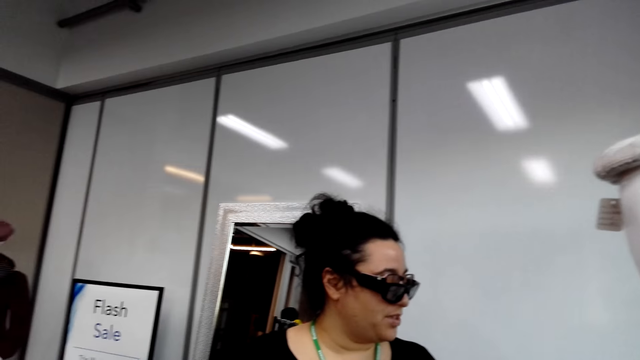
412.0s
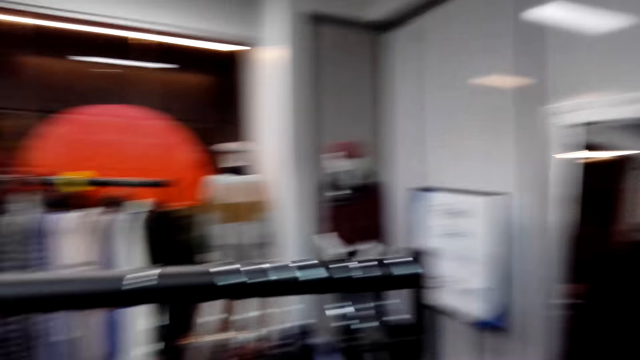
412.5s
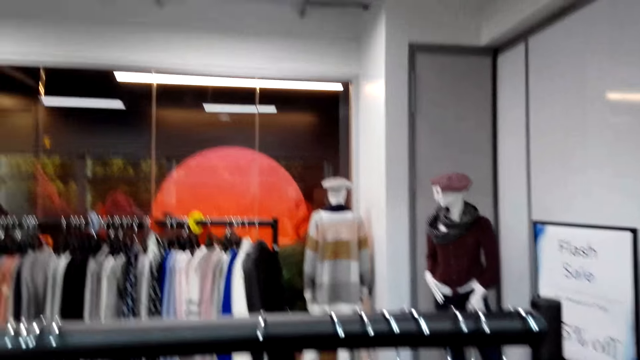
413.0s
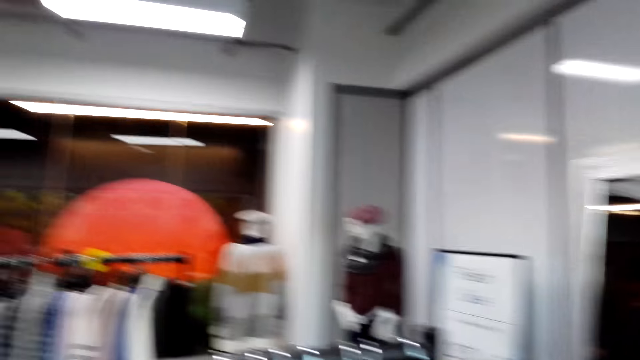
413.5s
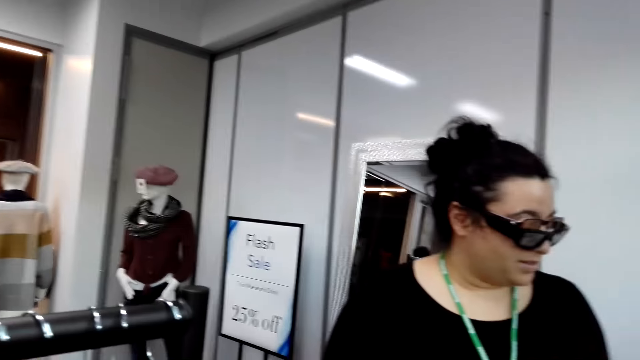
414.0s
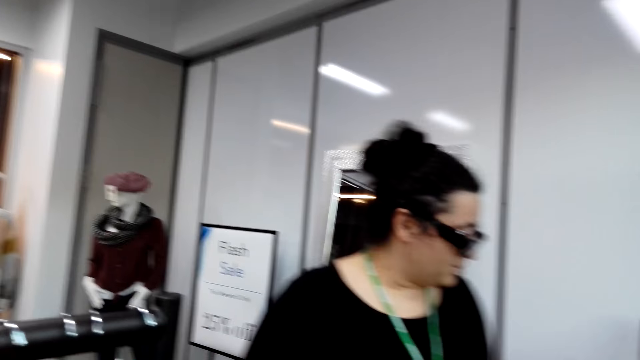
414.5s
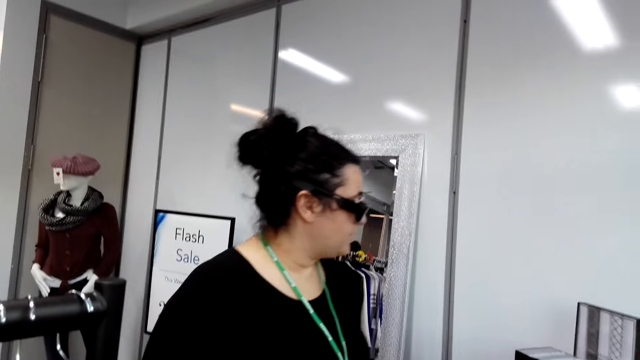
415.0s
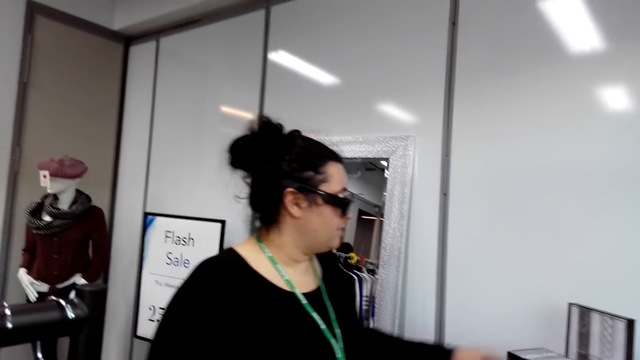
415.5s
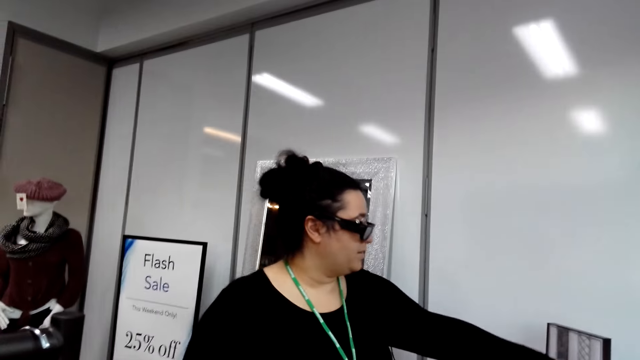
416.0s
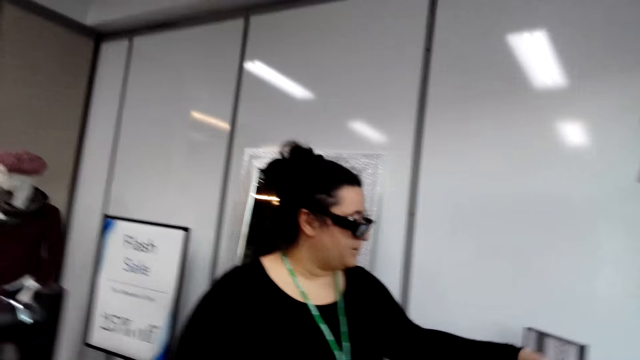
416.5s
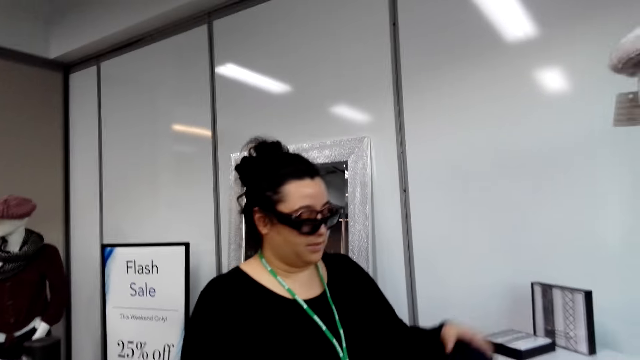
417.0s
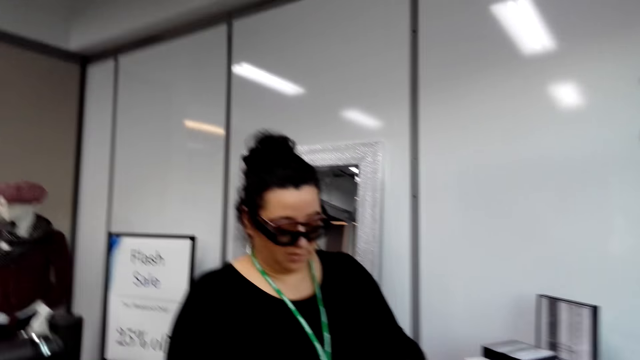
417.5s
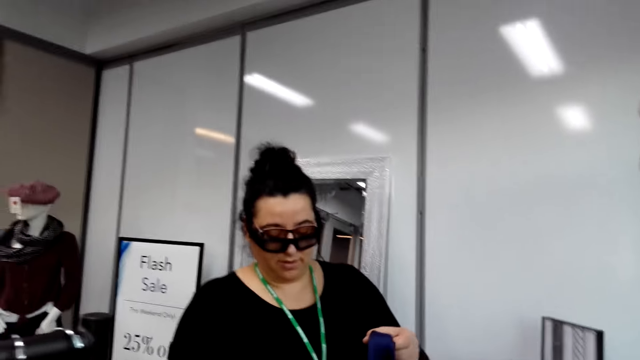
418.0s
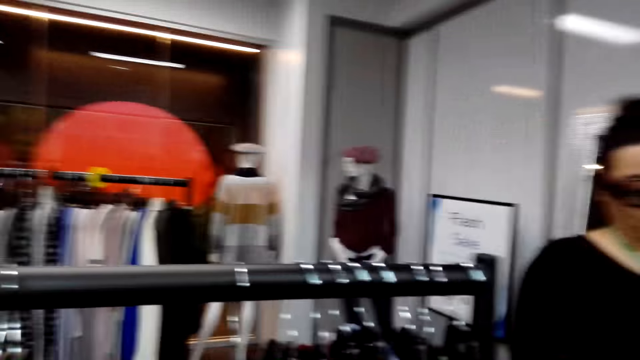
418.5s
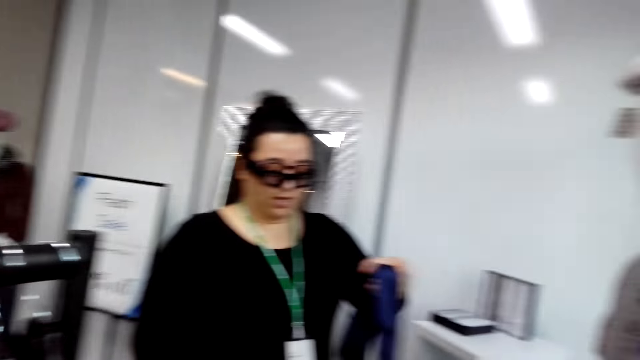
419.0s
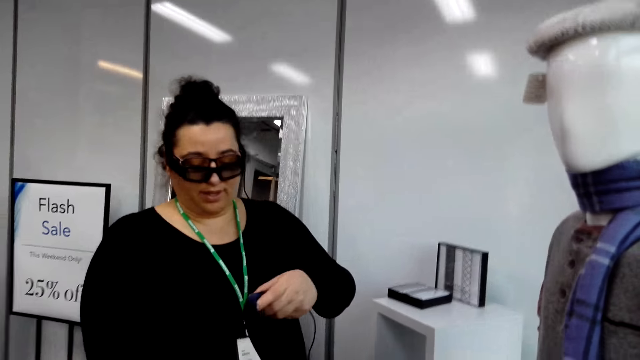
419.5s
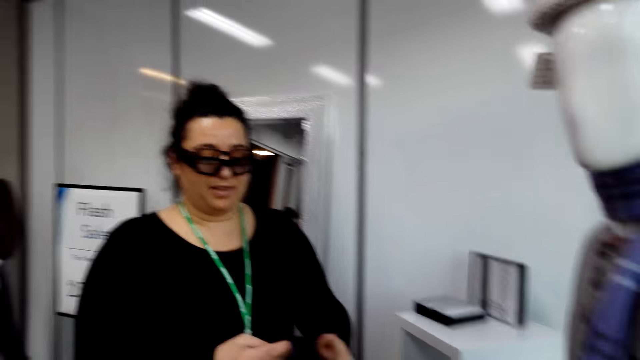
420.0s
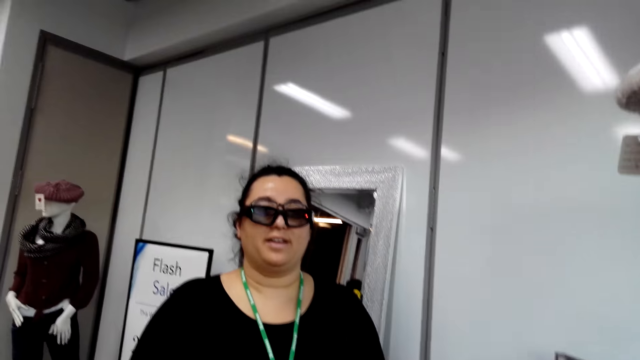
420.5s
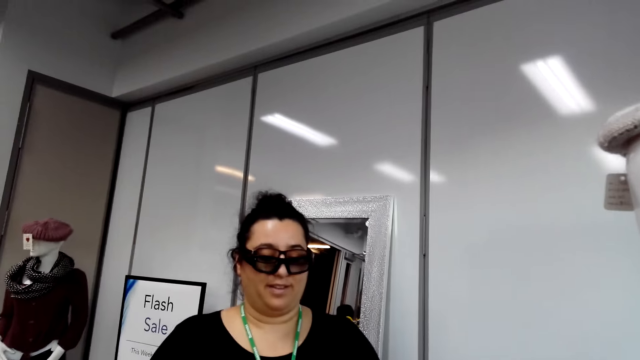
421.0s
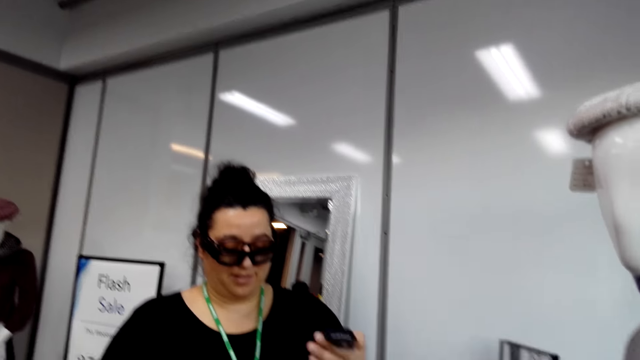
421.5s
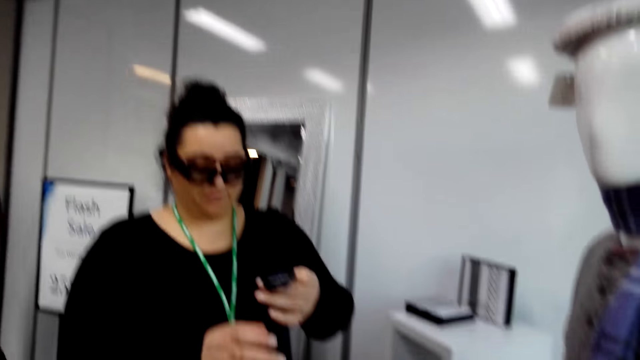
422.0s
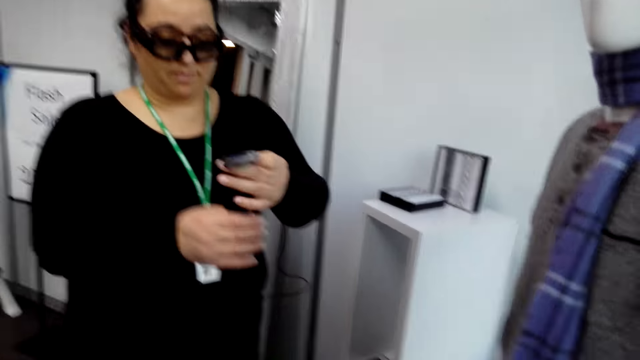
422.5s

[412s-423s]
A lady picks up the tie. The lady moves the ties. The lady holds the tie with the hand.

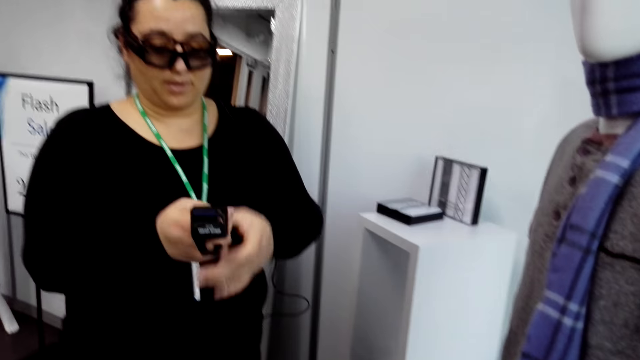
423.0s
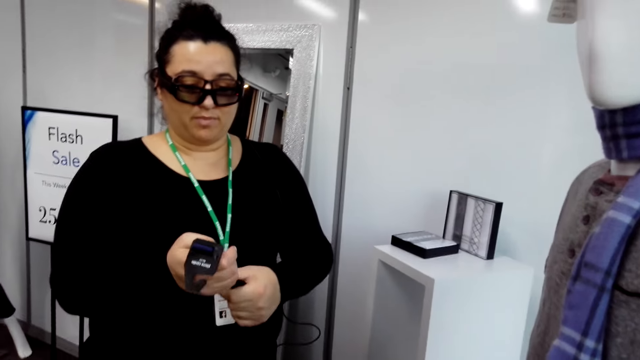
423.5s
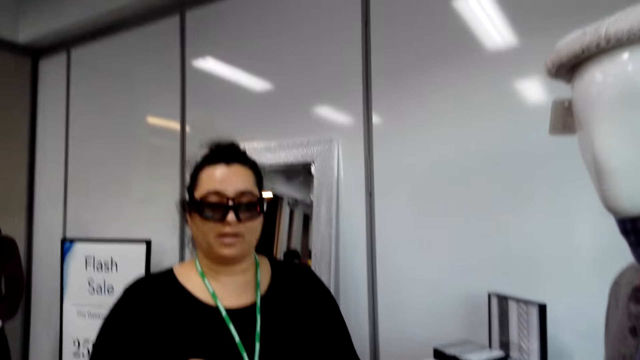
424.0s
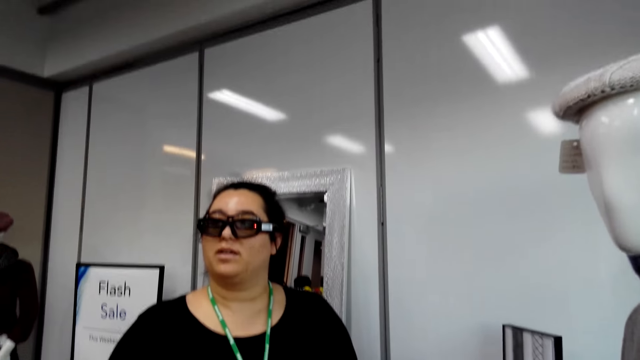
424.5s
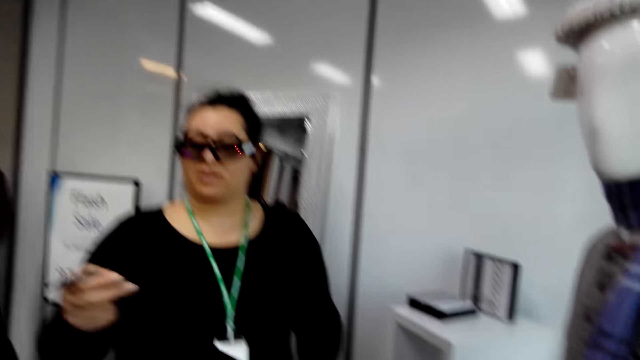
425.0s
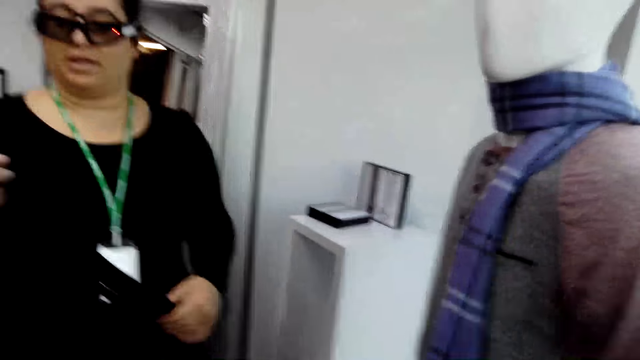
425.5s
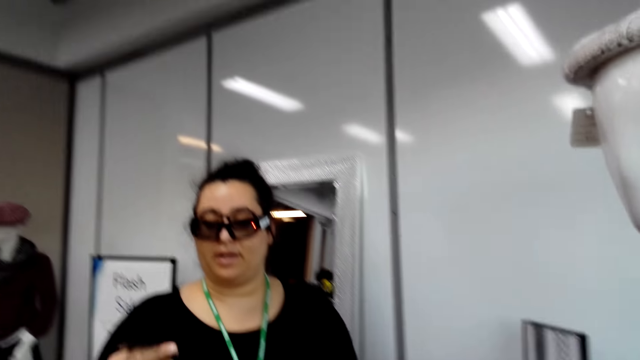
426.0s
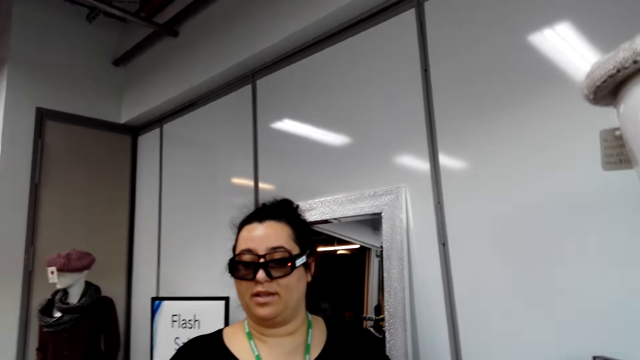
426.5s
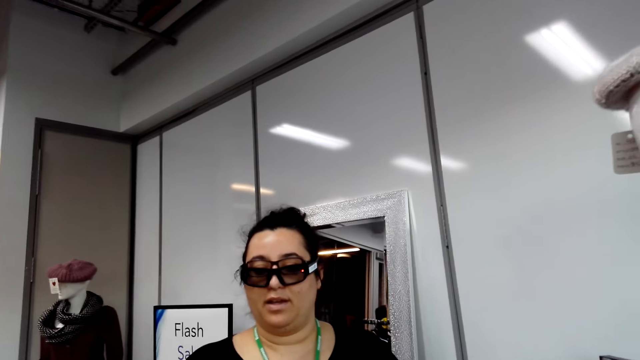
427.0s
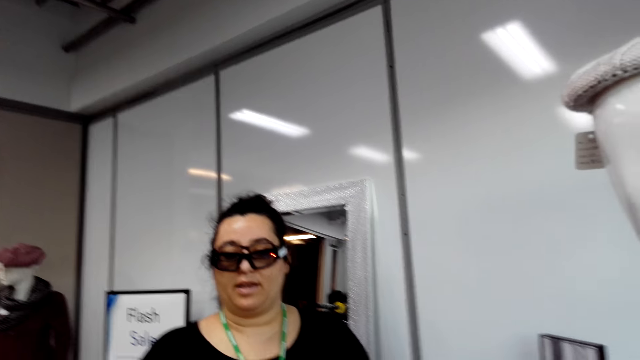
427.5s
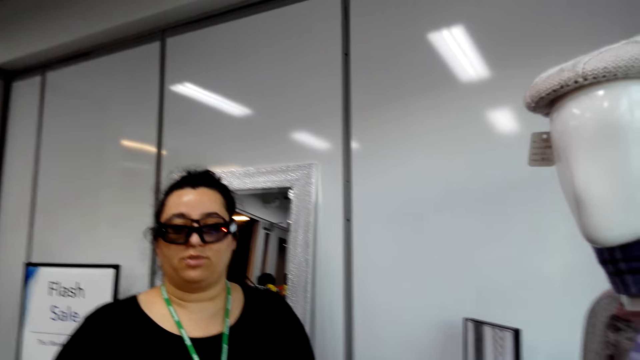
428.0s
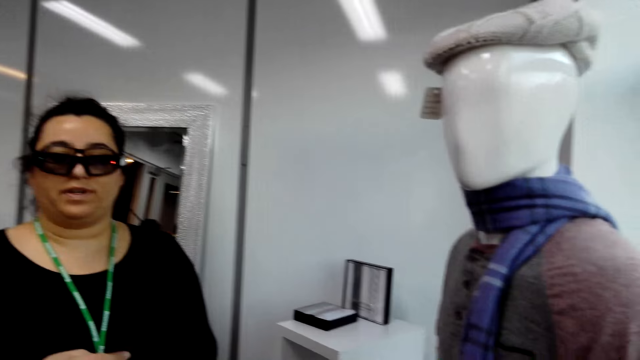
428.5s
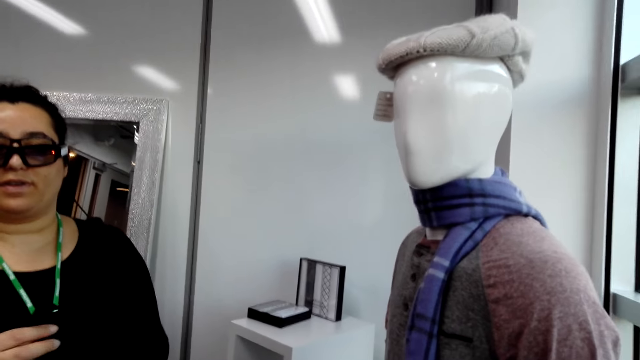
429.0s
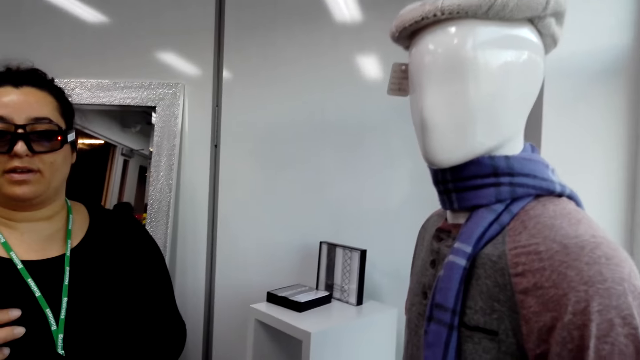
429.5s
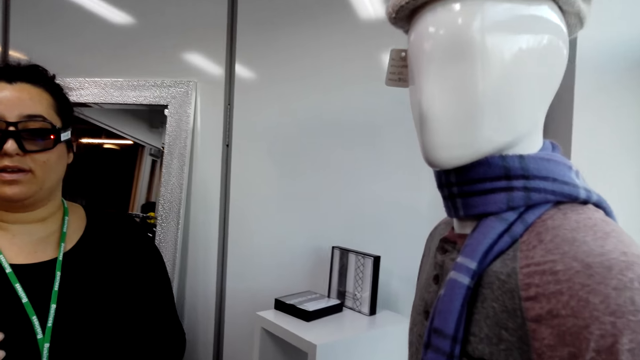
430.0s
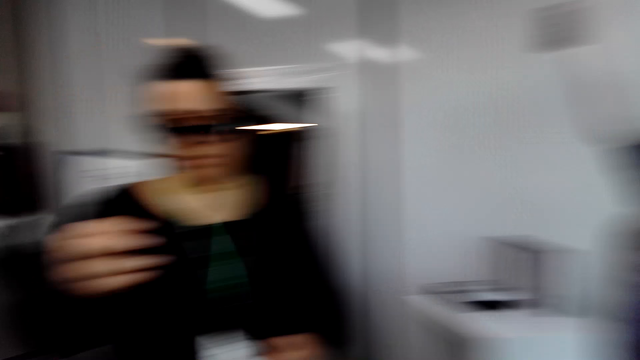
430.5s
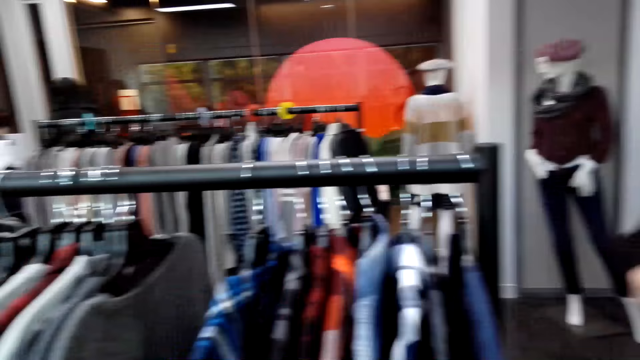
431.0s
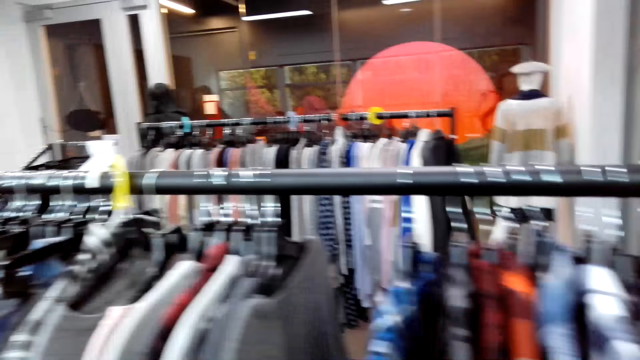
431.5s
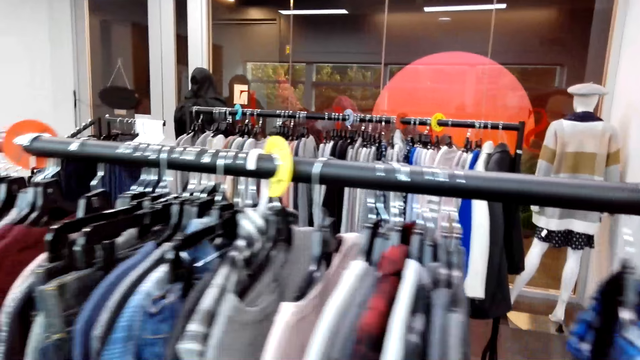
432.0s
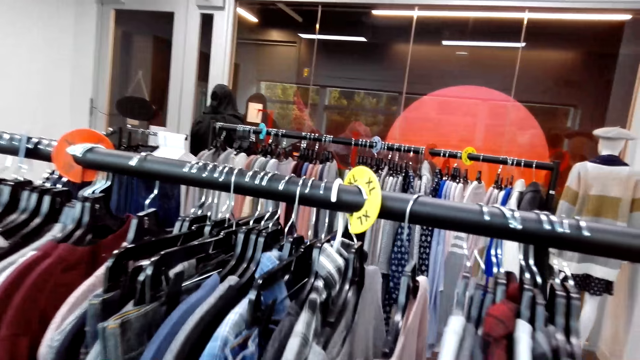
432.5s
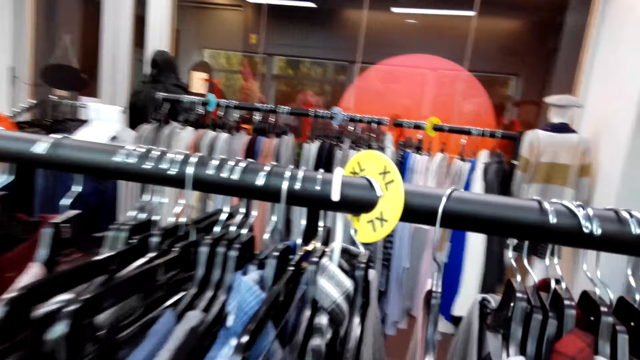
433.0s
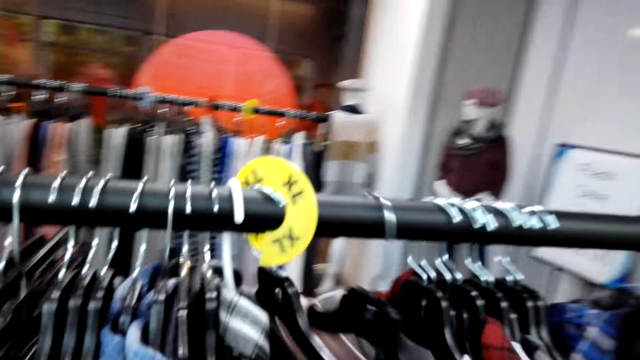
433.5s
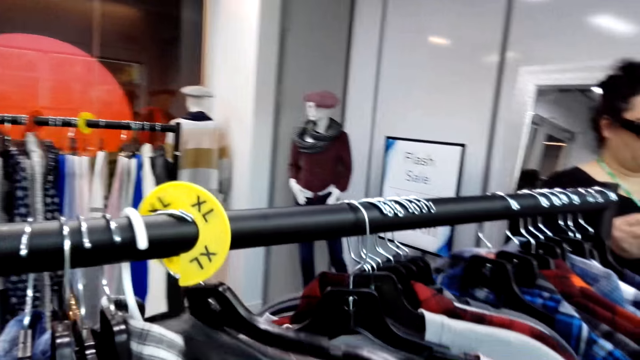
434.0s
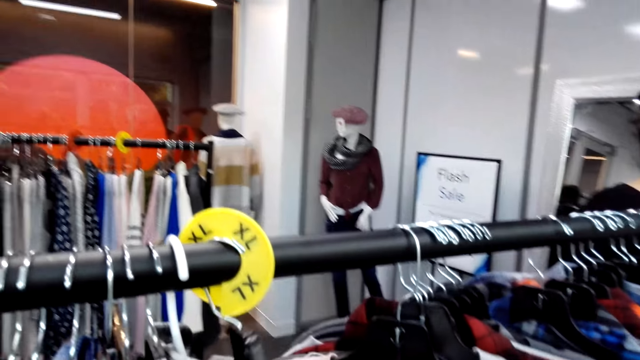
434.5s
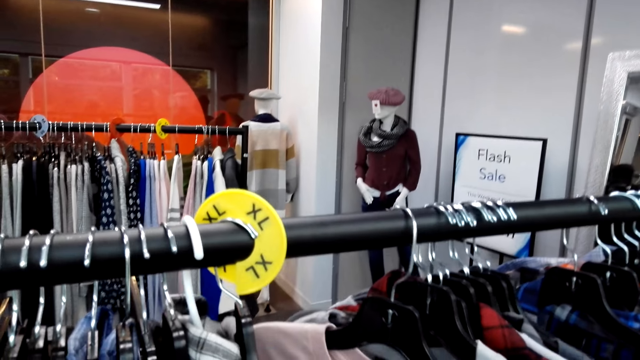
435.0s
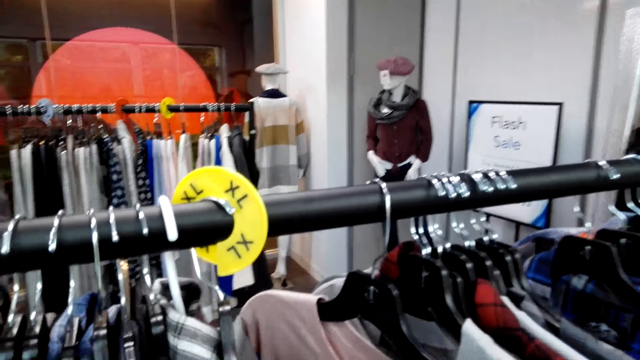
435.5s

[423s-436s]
A person talks to the camera wearer. The camera wearer looks around. They touch the cloth on the hanging line. They browse through clothes on the rack.
